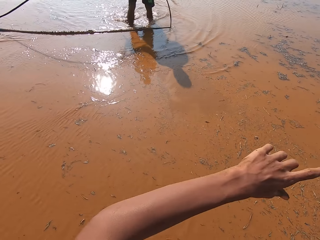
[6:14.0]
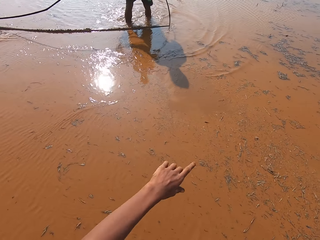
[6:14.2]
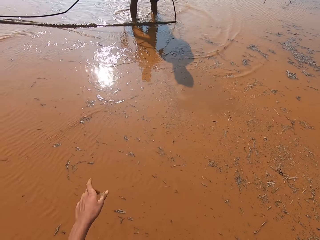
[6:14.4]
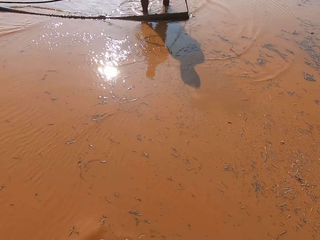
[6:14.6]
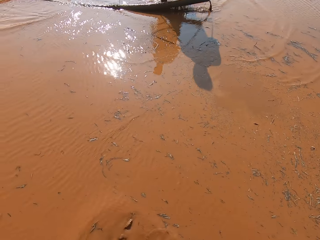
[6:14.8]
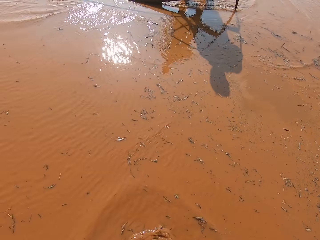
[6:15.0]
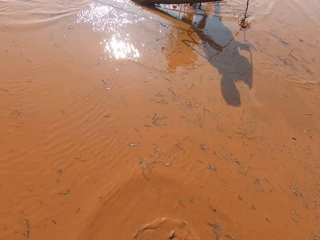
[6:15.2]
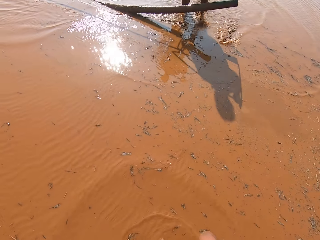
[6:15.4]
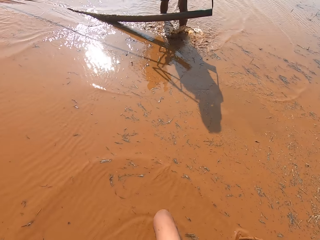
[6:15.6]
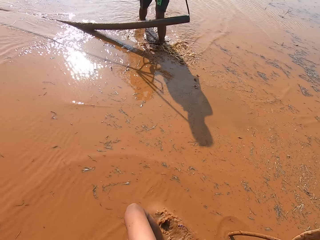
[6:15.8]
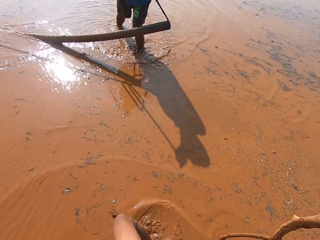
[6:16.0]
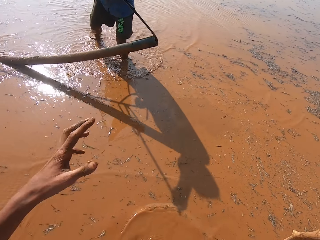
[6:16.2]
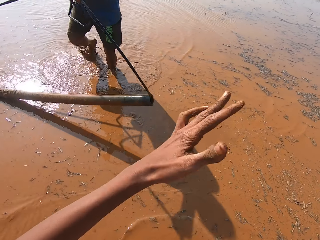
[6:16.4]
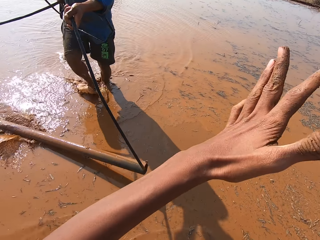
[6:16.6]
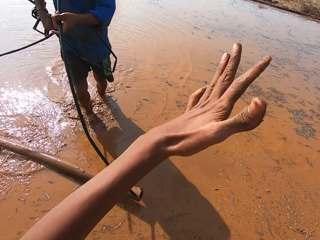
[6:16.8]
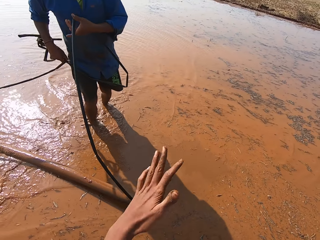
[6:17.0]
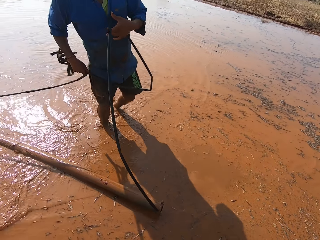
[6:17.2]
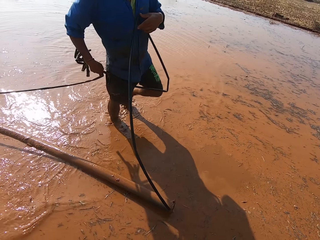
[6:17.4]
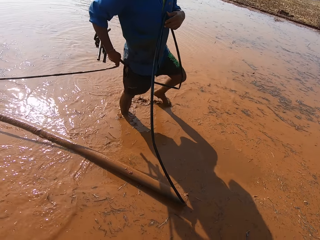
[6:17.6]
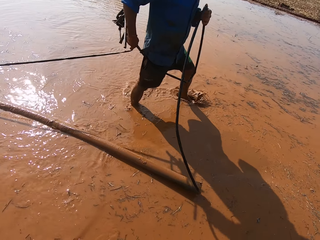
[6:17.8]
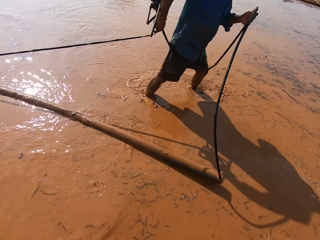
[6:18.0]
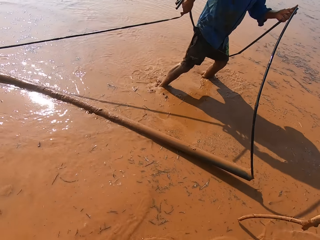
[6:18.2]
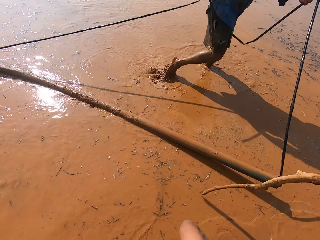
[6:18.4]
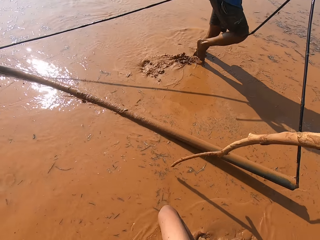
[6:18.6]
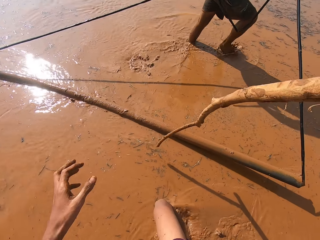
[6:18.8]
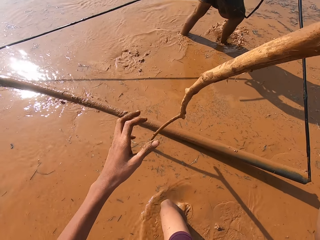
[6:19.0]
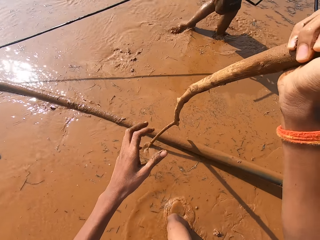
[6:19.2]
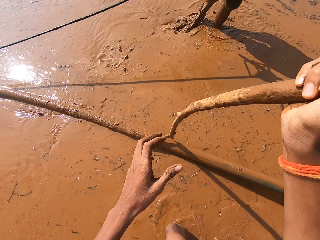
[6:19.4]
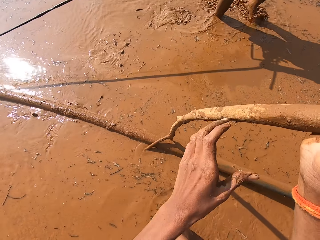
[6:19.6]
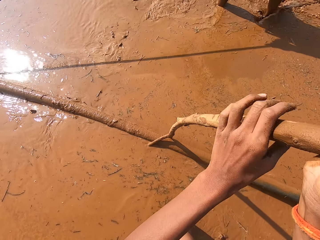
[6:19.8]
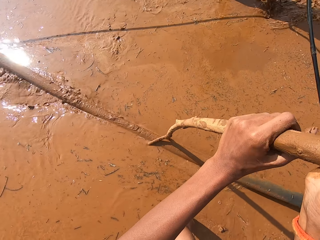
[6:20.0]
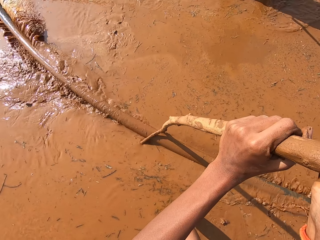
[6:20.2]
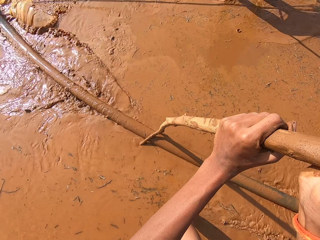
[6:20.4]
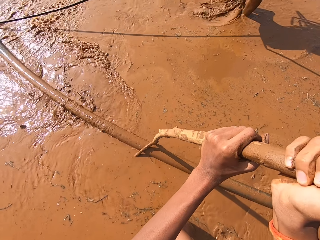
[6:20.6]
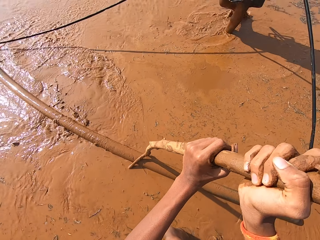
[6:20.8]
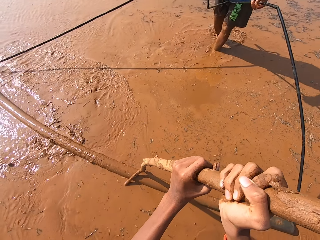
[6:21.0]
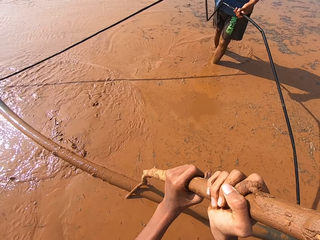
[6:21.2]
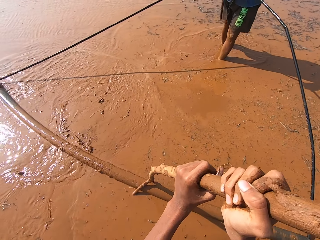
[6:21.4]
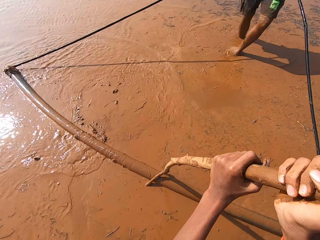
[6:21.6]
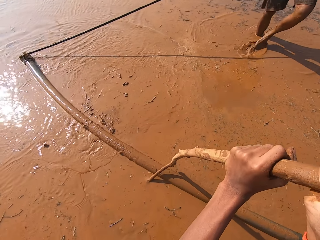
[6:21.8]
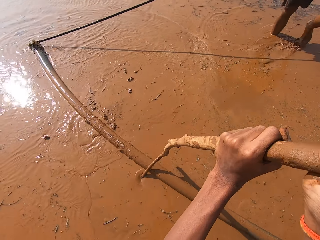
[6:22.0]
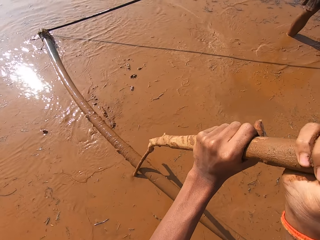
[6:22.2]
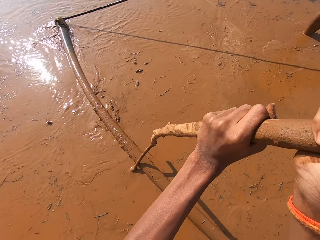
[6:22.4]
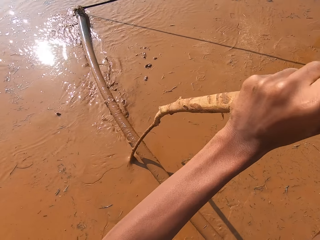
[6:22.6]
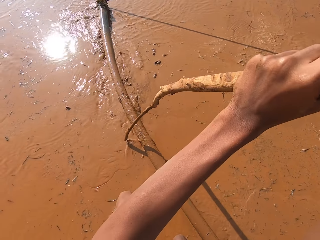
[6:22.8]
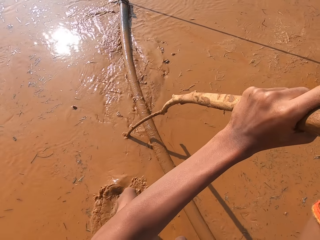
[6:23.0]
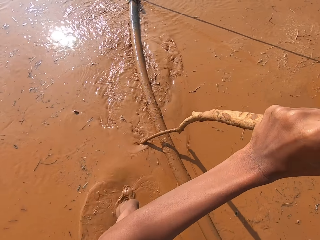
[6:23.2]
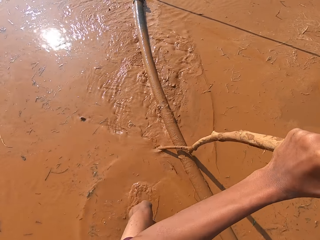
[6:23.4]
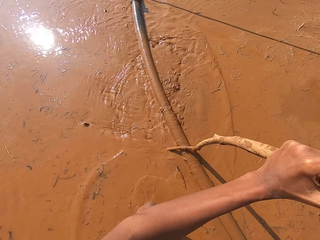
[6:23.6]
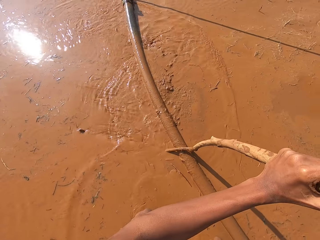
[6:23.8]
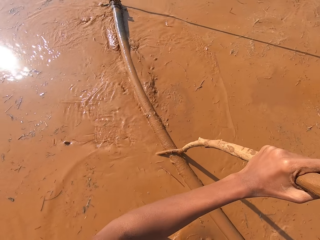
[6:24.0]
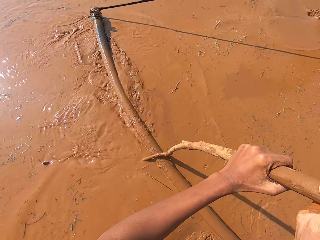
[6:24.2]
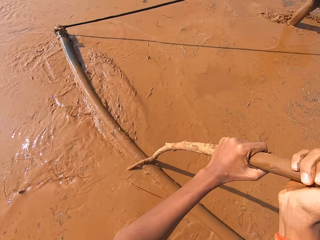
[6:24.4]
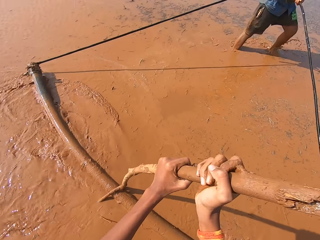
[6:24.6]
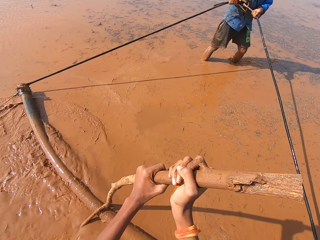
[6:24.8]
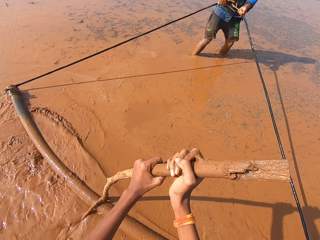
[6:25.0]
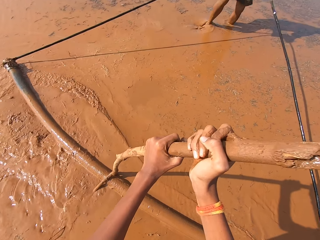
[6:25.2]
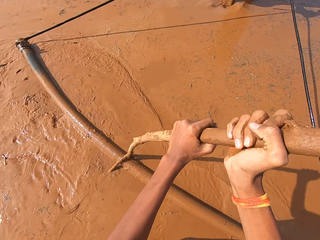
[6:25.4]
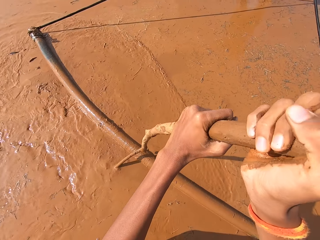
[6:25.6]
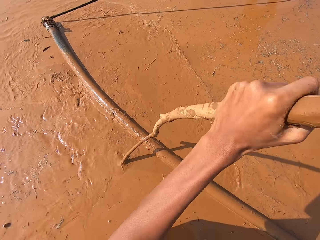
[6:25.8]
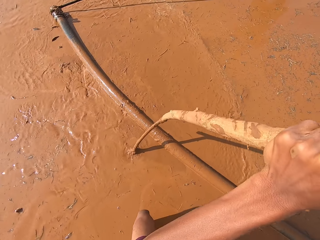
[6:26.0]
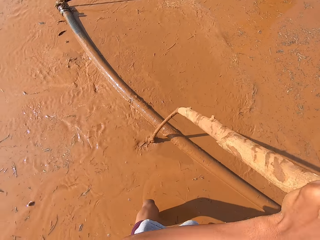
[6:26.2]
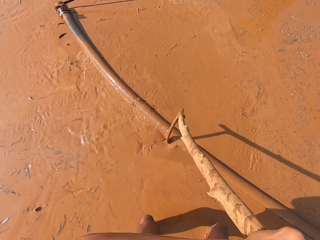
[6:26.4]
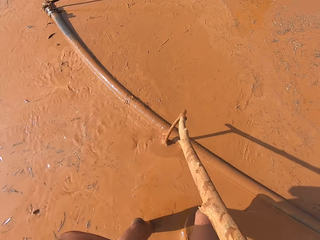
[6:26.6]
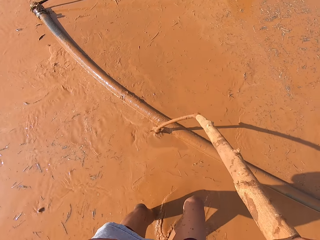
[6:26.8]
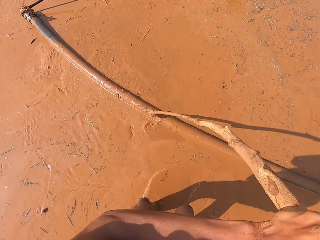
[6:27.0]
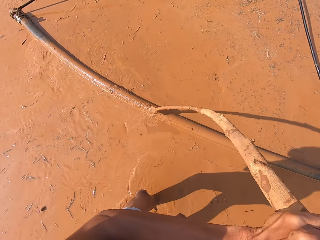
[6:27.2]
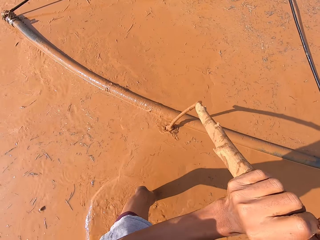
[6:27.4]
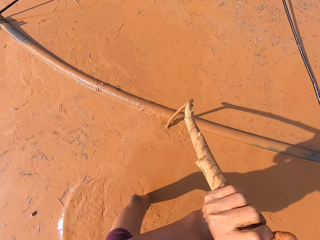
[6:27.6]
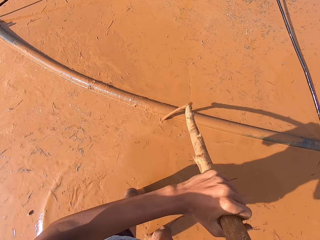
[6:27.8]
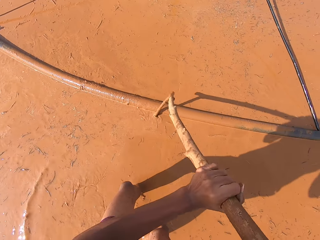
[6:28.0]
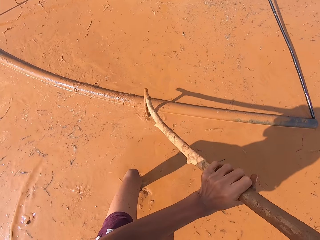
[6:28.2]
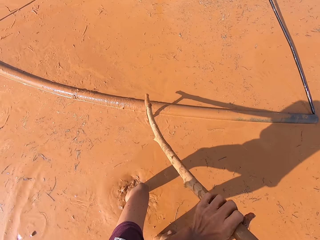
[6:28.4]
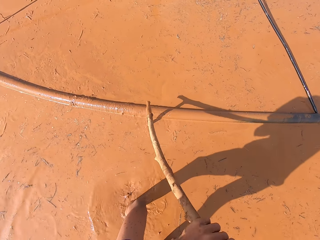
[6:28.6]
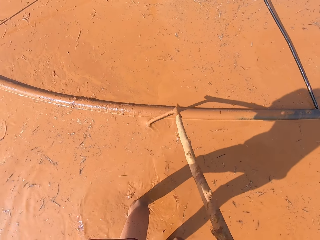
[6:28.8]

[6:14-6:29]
The man walks in the mud. The camera wearer moves around. The man pulls the rod. The camera wearer fixes the stick to the stick hooked with rods with both hands. The man drags the stick hooked with rods through the mud with both hands.

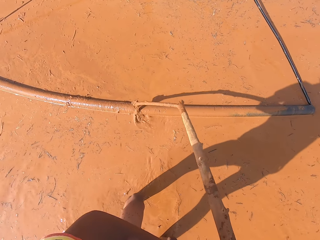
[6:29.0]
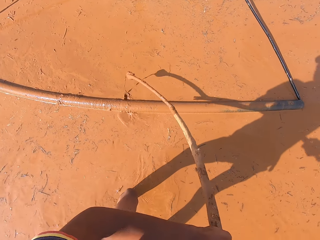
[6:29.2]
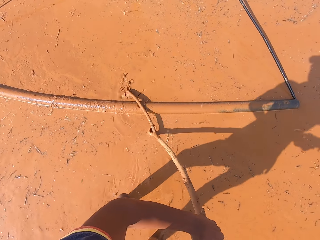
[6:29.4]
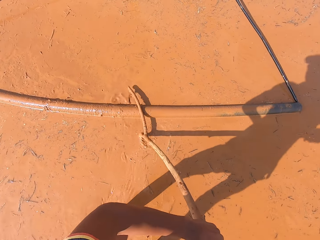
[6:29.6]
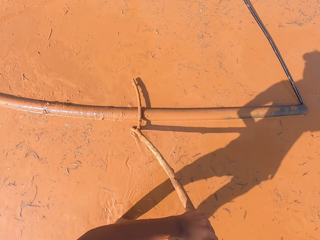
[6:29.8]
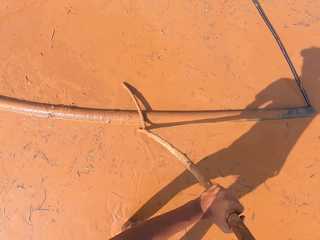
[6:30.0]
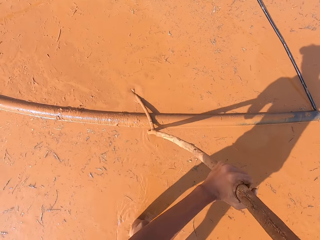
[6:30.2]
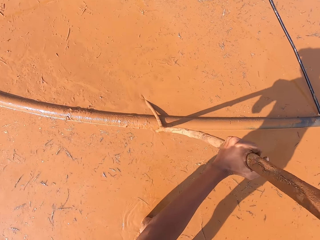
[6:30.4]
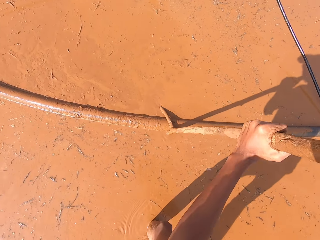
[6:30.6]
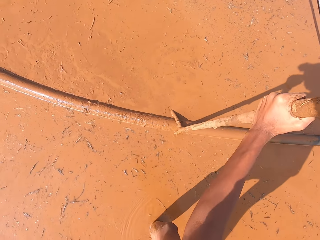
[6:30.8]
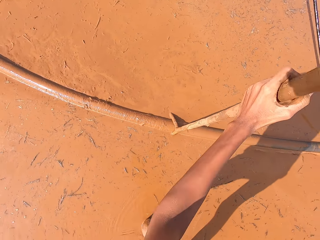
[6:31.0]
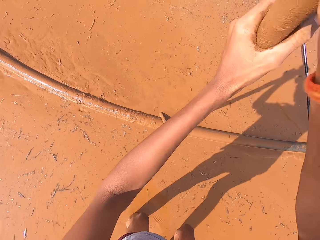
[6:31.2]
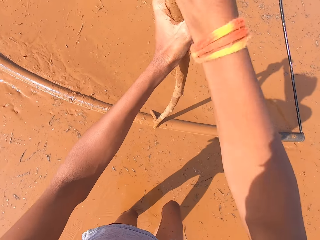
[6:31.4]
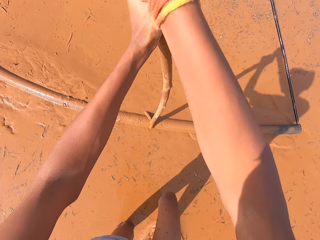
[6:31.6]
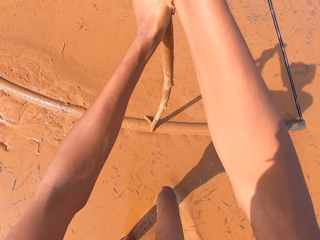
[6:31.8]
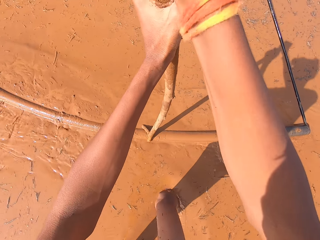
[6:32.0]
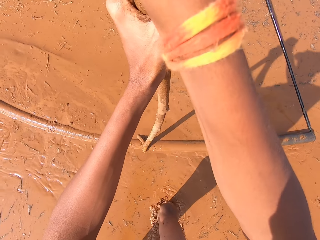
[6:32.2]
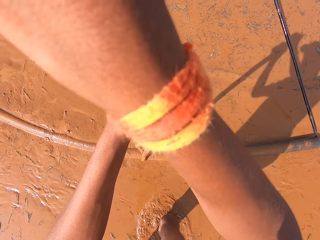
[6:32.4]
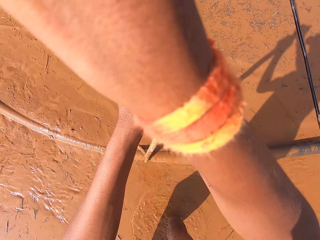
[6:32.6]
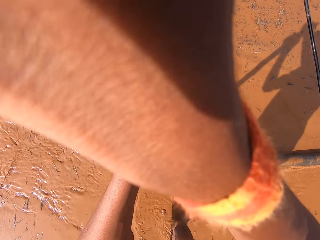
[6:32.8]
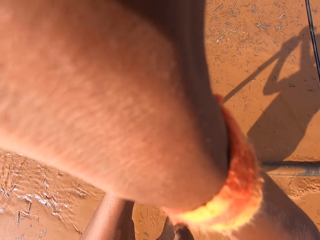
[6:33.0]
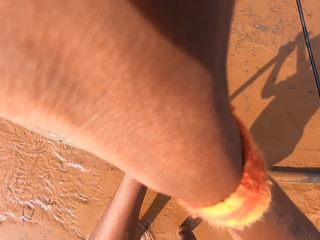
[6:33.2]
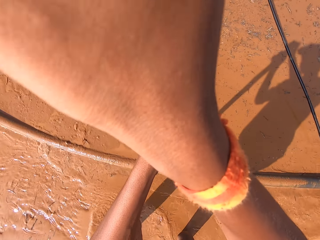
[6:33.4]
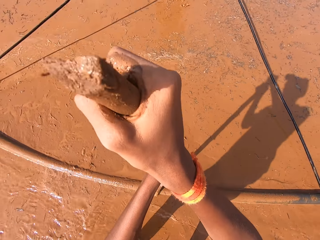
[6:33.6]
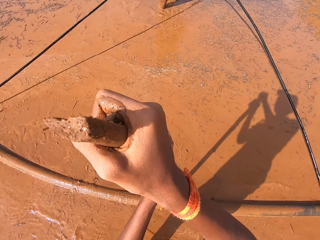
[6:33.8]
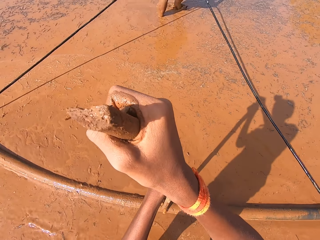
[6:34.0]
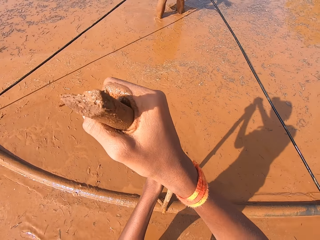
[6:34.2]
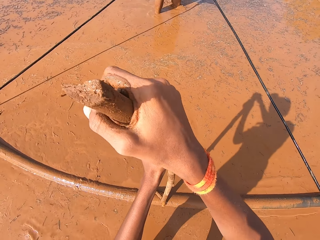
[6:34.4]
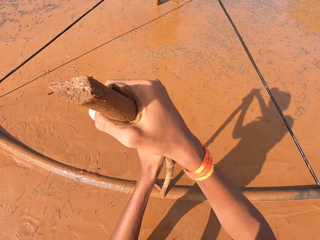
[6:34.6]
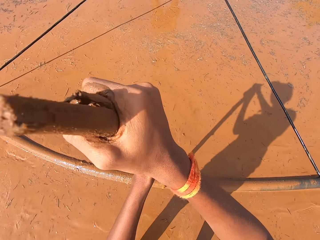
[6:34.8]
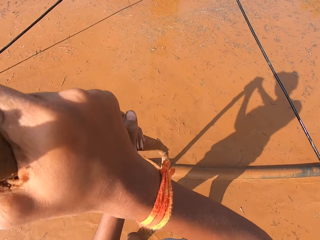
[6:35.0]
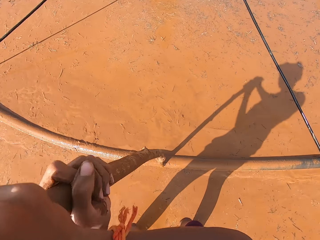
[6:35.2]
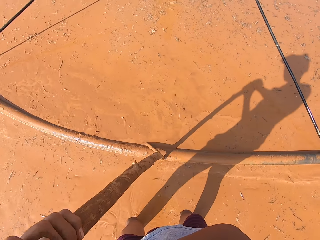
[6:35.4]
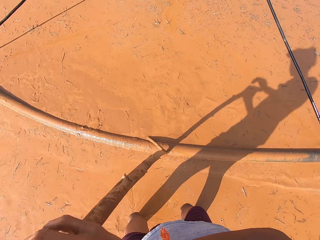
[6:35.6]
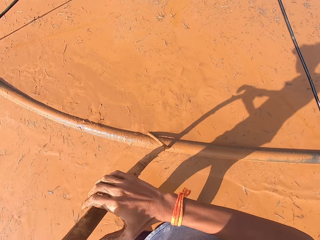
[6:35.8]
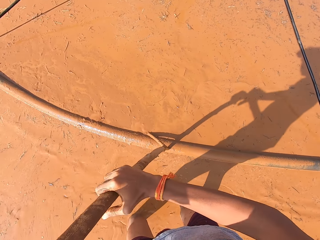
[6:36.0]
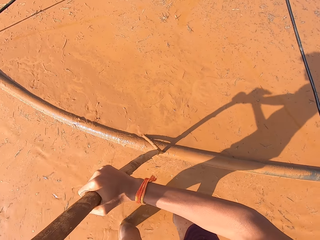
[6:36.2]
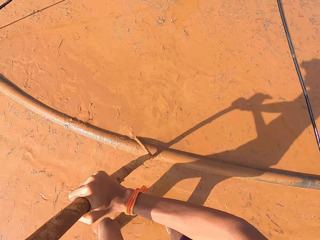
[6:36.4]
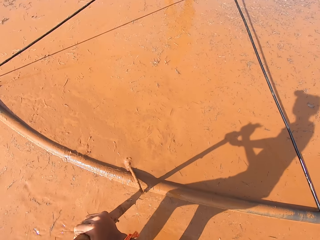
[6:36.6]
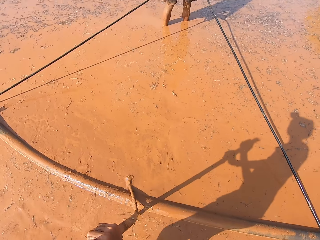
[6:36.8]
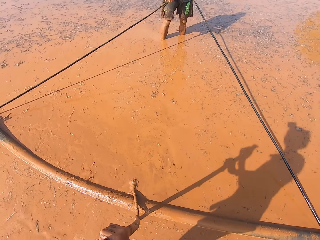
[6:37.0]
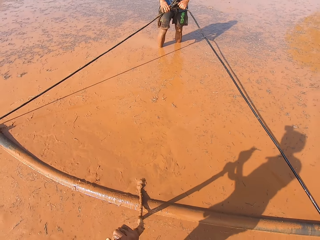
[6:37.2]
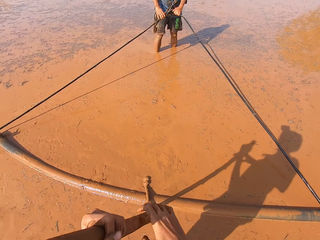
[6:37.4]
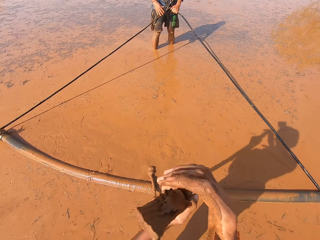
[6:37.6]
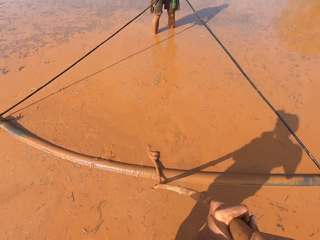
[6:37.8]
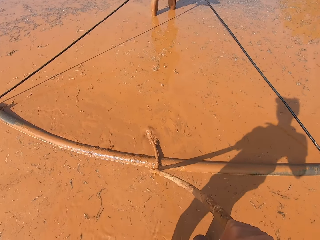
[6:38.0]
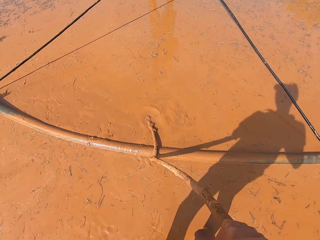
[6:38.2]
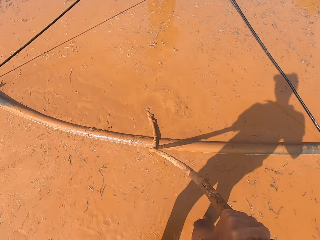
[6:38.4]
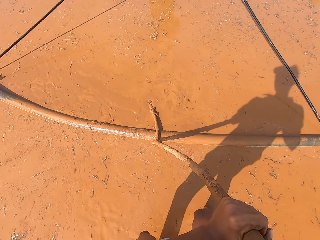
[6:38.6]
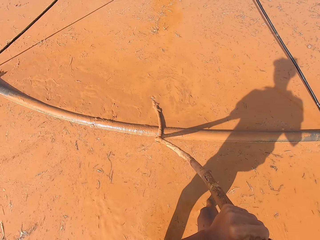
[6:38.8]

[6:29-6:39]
The camera wearer adjusts the stick properly on the stick hooked with rods with both hands.
